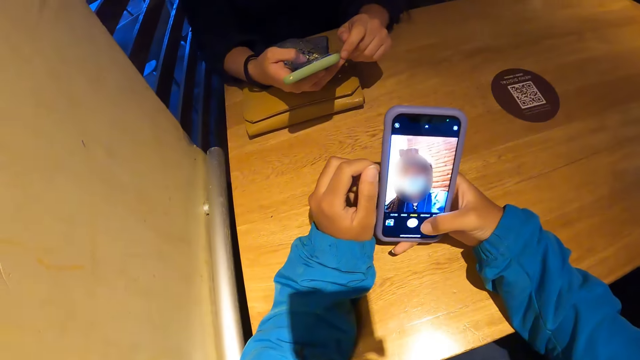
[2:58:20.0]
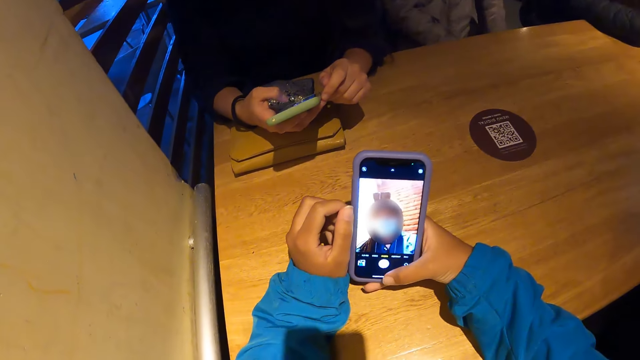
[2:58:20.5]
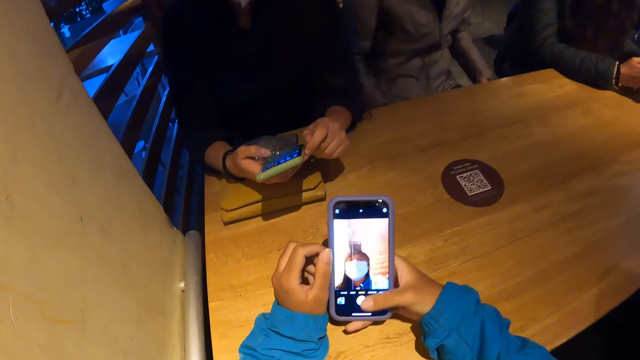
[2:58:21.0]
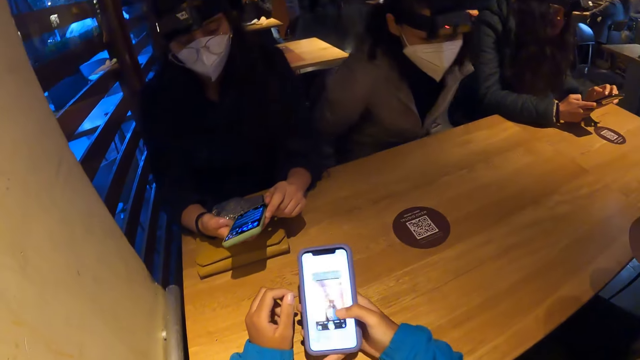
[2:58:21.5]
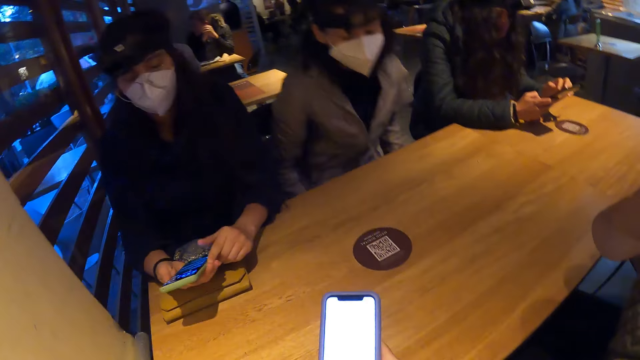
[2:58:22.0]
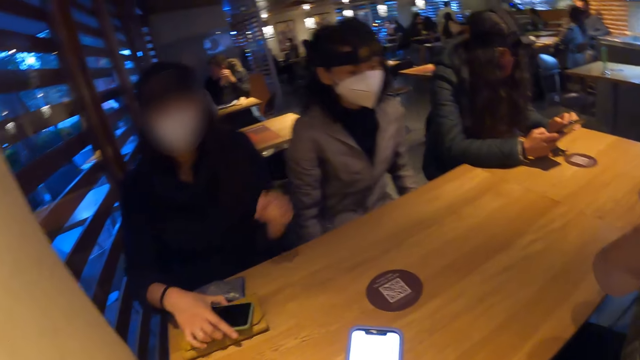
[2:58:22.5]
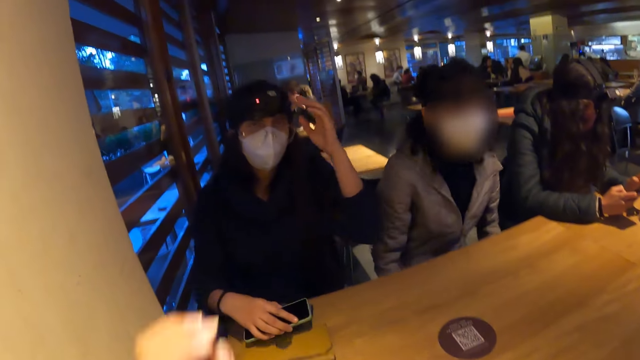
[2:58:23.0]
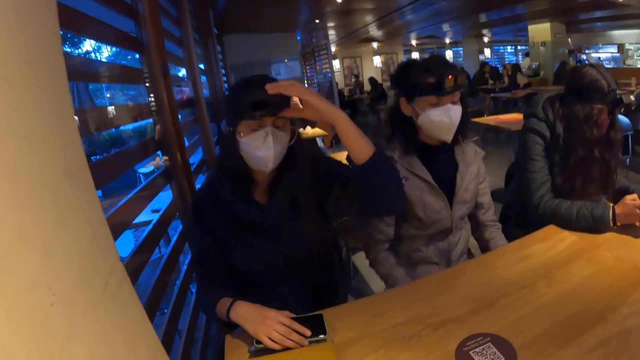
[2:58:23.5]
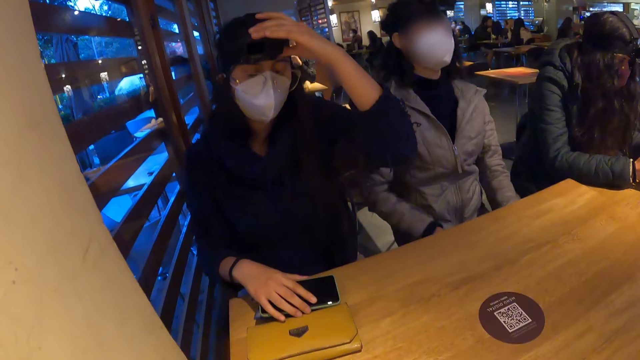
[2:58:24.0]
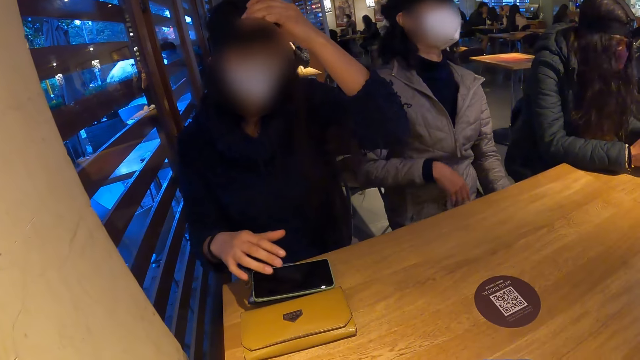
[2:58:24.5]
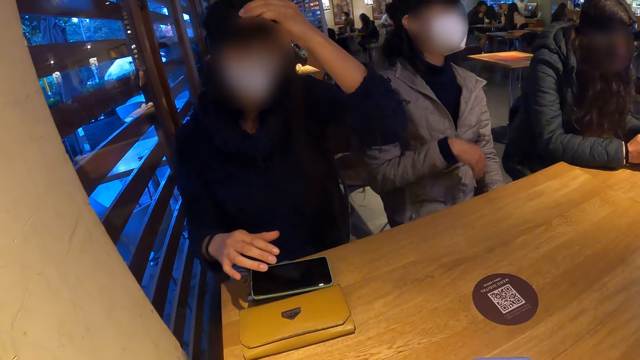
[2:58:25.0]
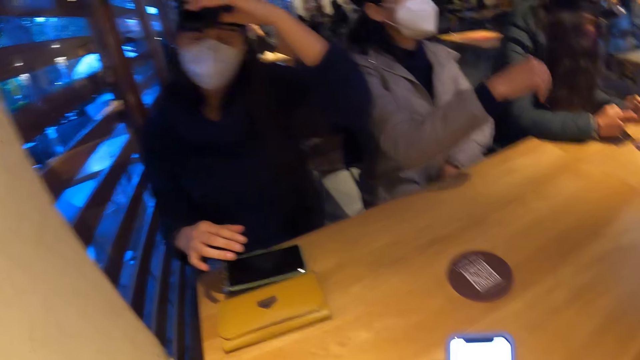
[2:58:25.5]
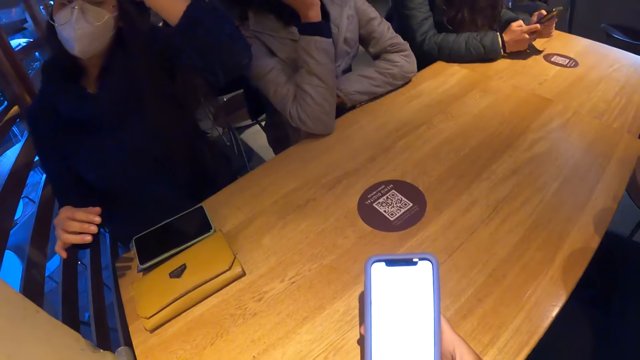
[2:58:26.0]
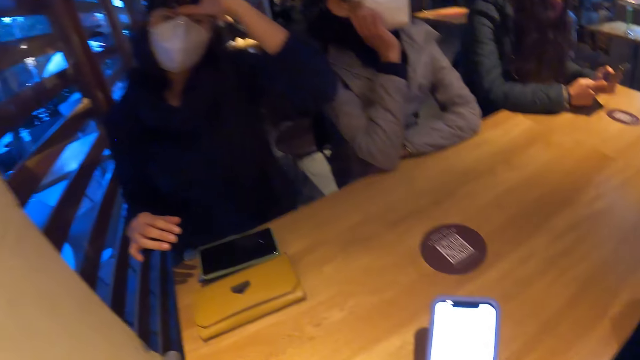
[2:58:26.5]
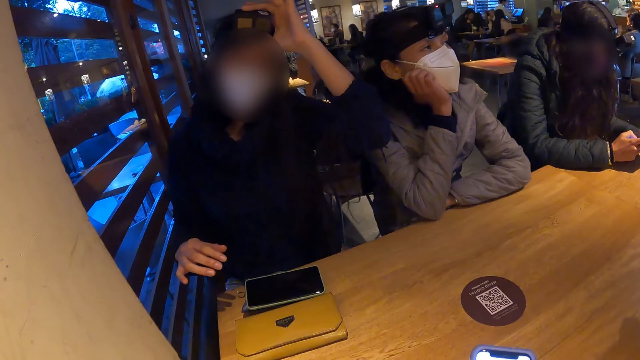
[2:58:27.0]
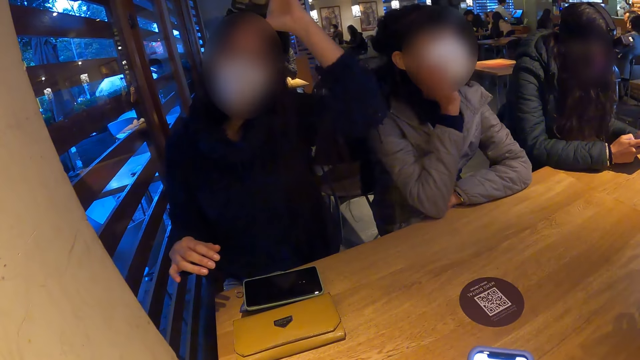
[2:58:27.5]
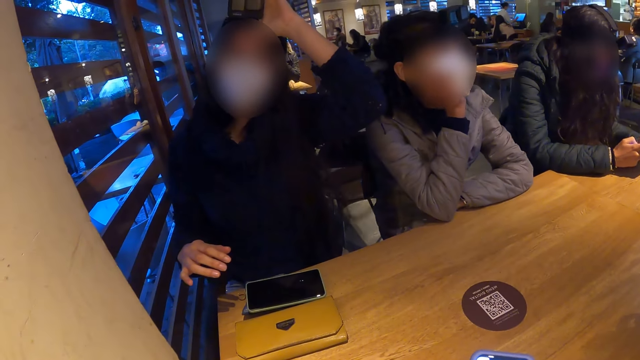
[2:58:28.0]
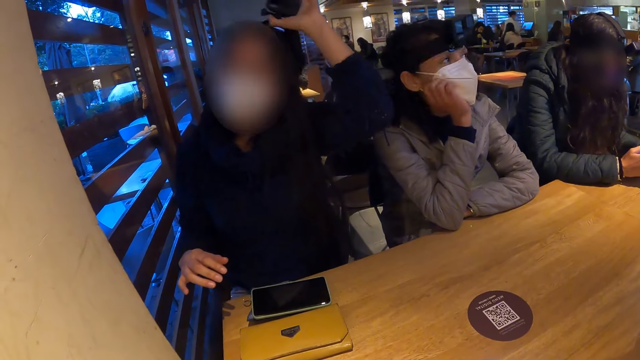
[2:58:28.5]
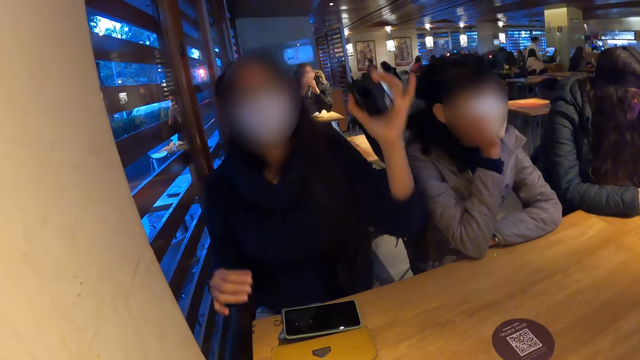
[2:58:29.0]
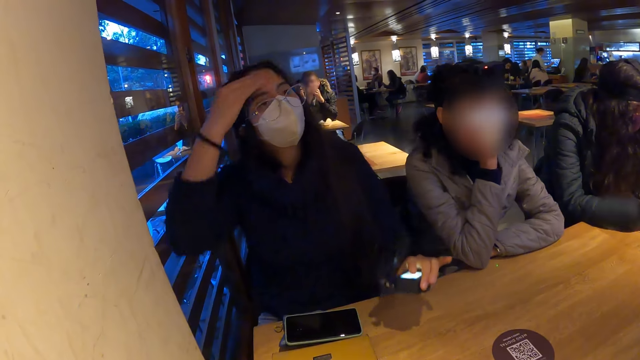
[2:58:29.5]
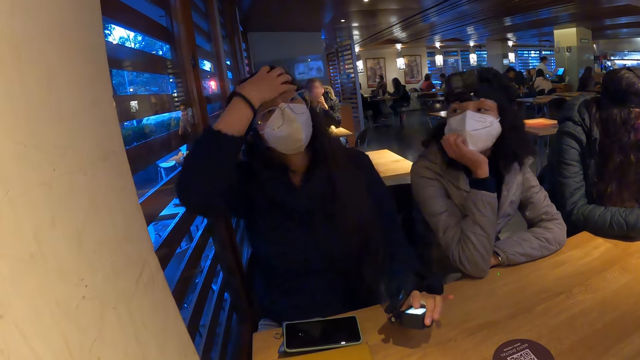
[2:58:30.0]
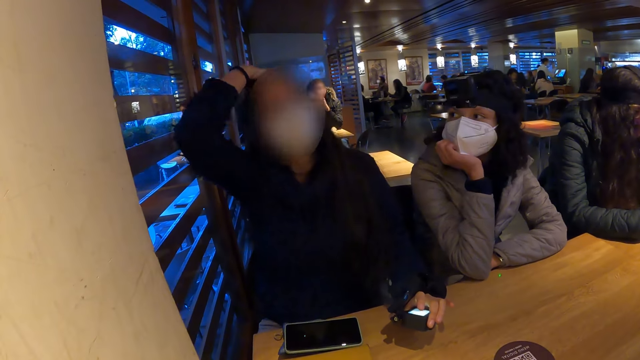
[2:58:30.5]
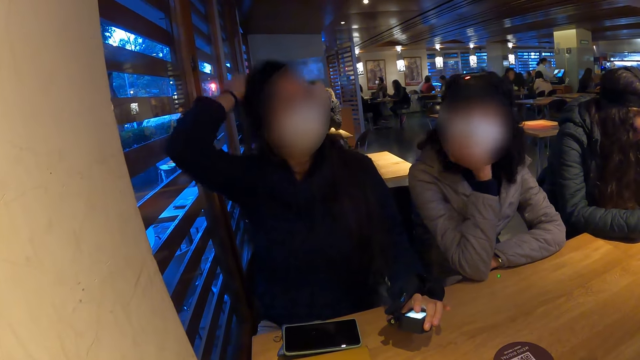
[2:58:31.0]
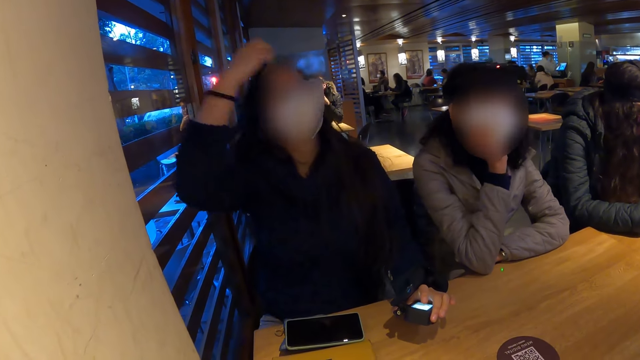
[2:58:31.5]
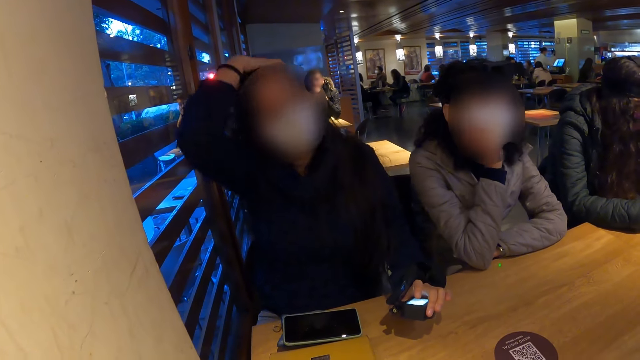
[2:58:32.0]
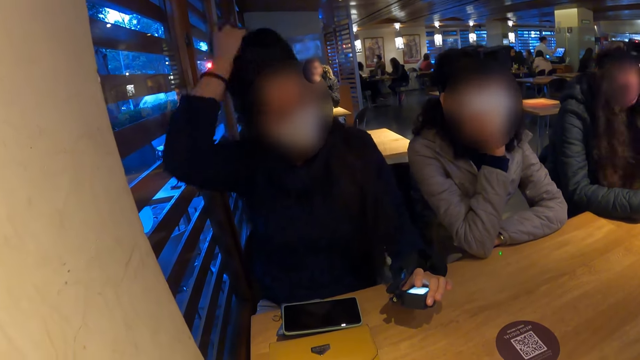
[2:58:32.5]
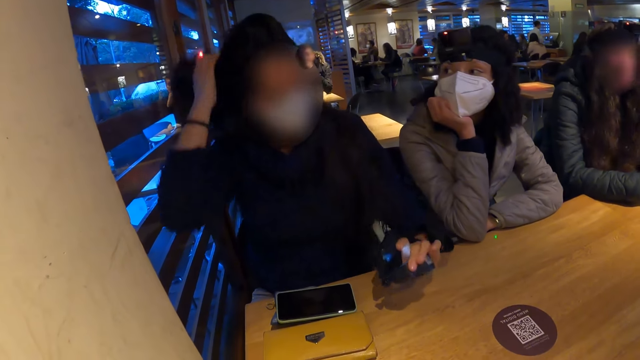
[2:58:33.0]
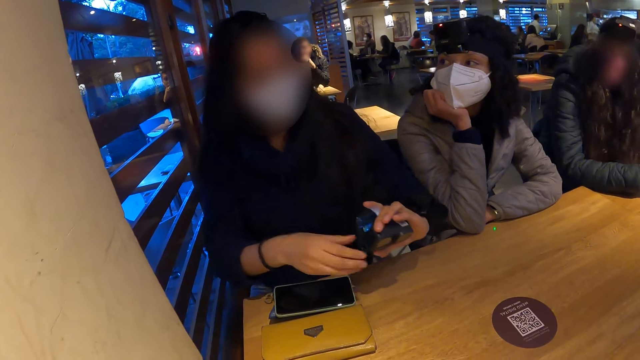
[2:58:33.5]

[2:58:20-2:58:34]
A woman operates a phone with both hands. Another woman drops the phone on the table with her right hand. She removes a camera on her head with her left hand. The camera wearer operates her phone with her right hand. The other woman packs her hair with her right hand and puts the camera on the table. Three women sit on the chairs on the floor.

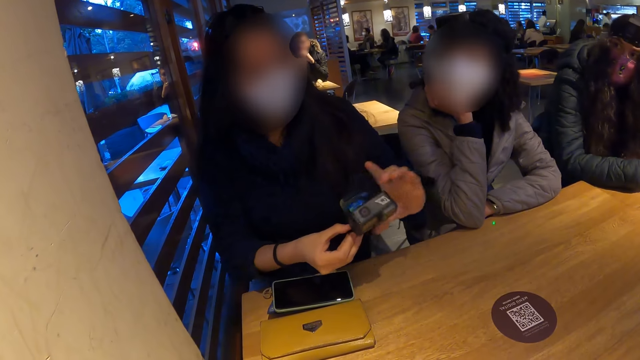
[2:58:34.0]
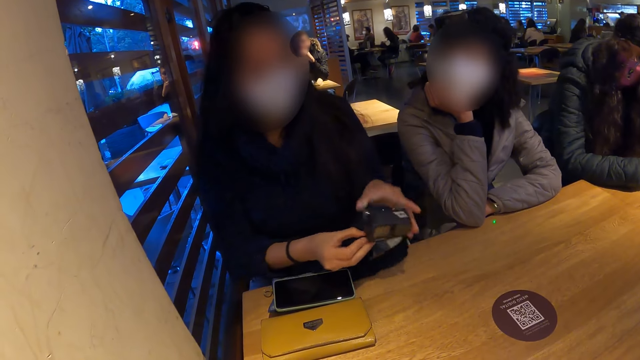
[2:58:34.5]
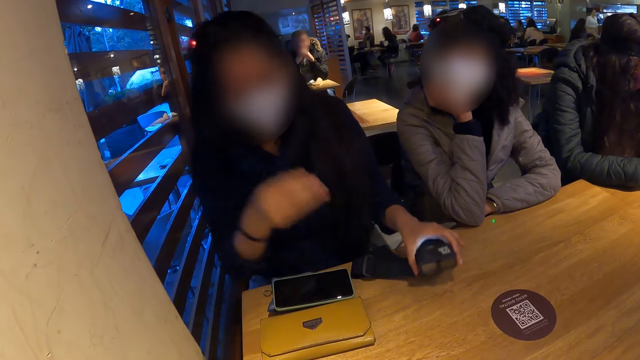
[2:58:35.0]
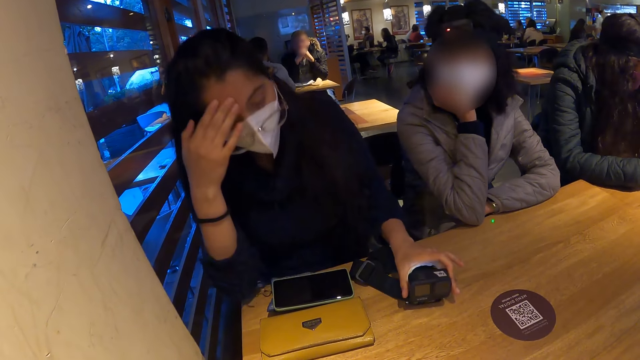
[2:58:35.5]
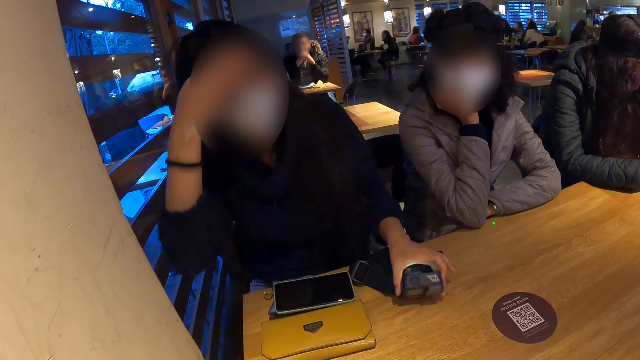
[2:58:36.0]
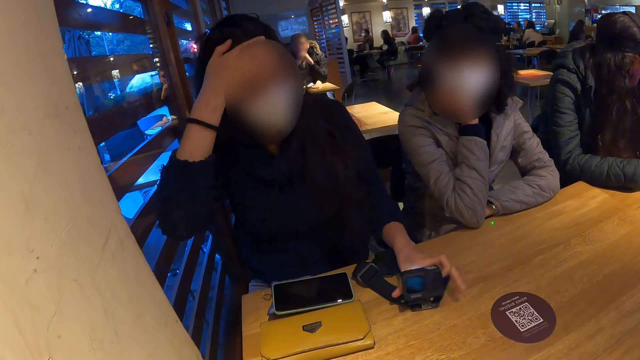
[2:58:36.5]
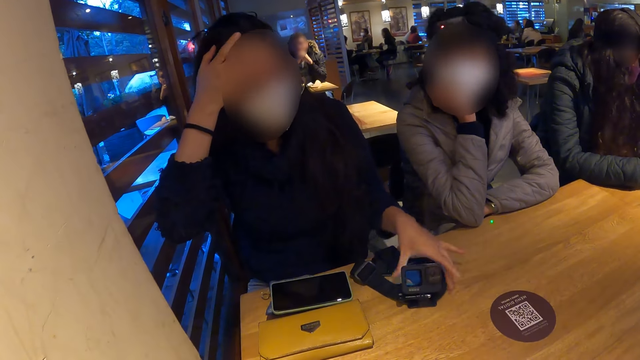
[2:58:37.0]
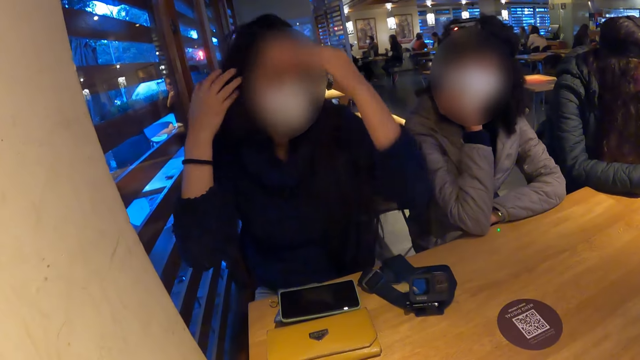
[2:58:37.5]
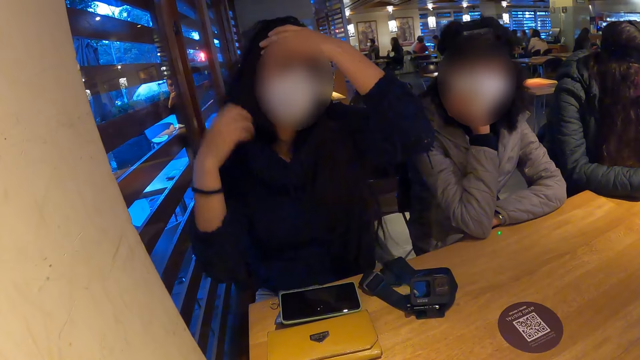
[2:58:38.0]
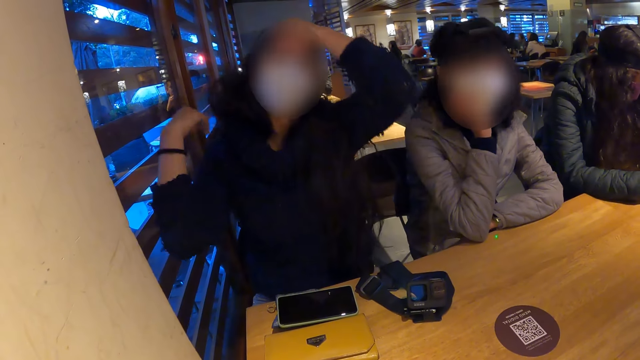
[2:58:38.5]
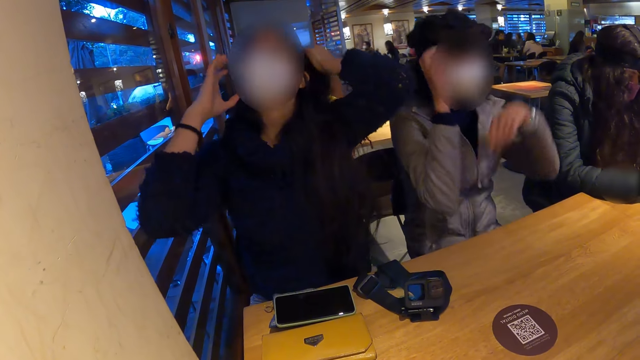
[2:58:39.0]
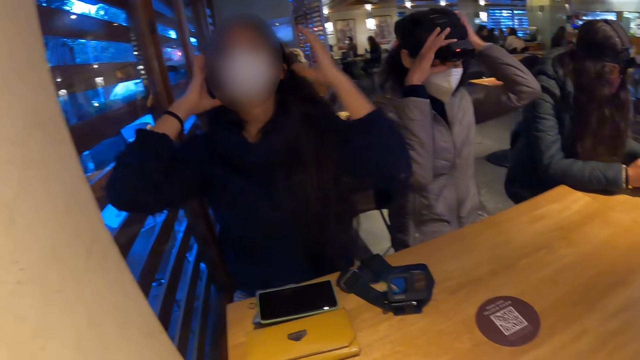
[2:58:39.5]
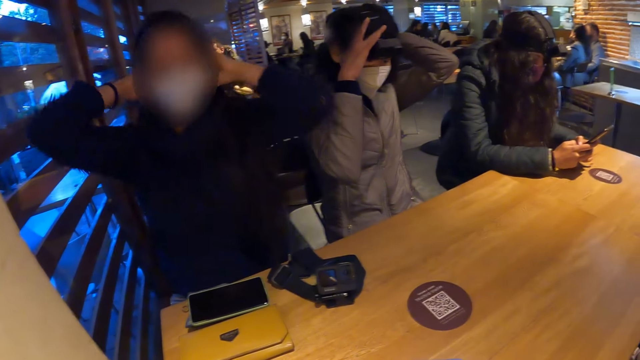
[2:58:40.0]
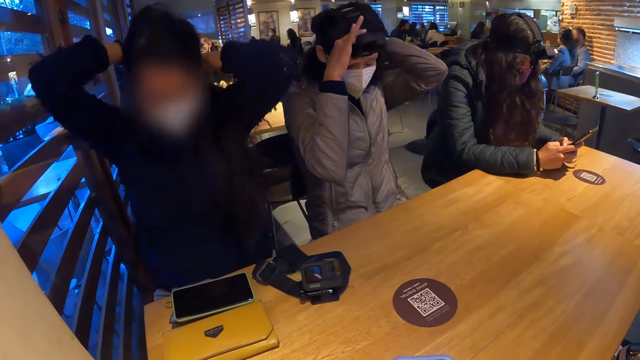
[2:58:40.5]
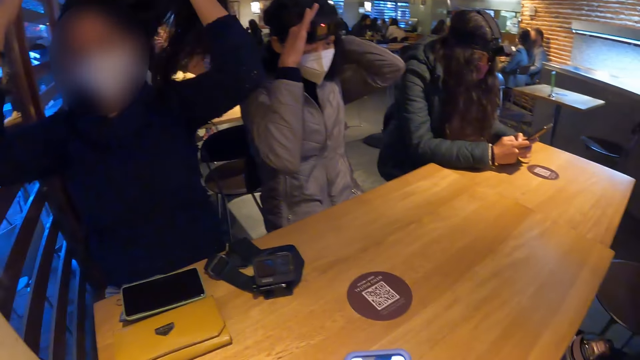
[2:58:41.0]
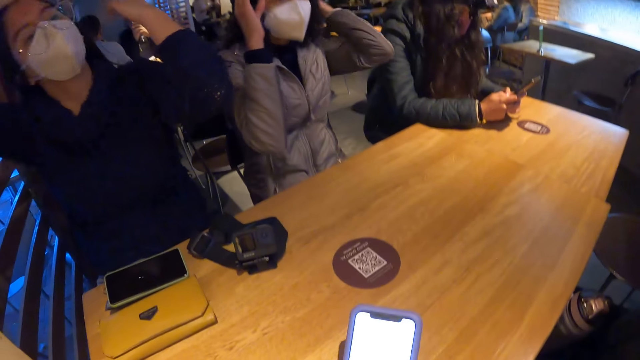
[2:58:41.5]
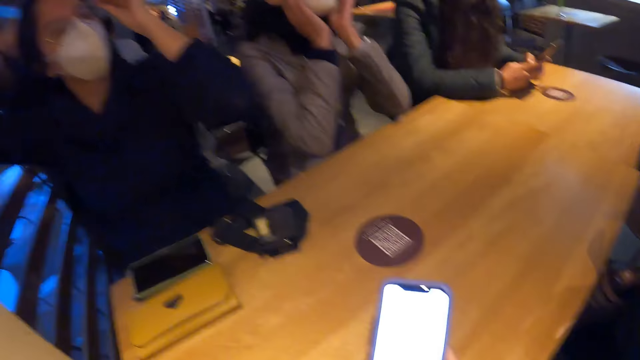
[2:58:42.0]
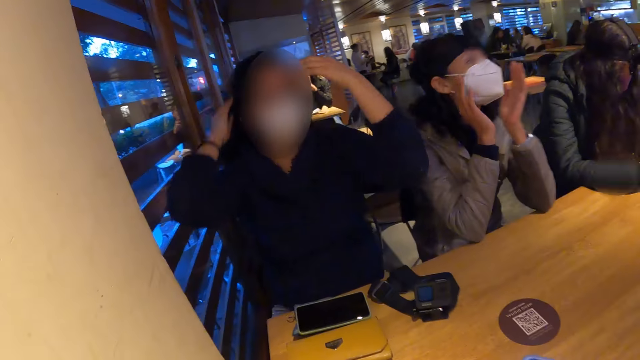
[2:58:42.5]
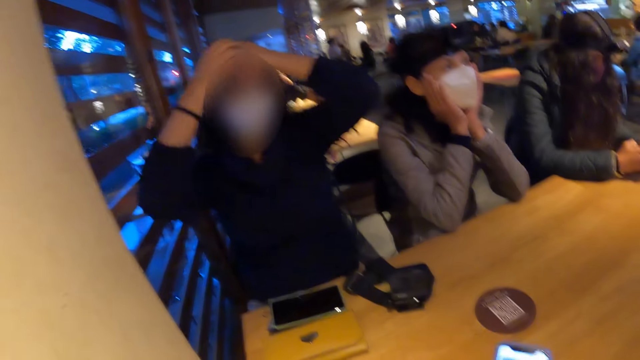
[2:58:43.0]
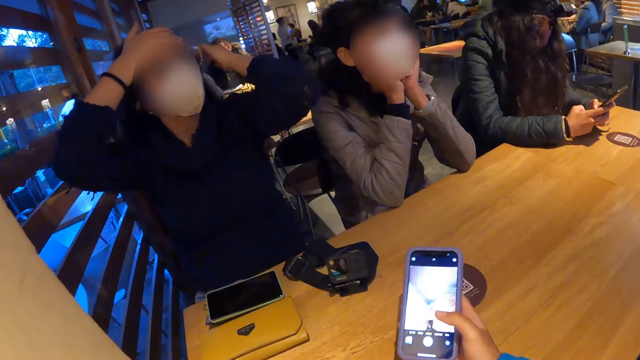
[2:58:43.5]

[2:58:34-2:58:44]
A woman drops the camera on the table with her left hand. She packs her hair with both hands. The camera wearer operates her phone with her right hand.
